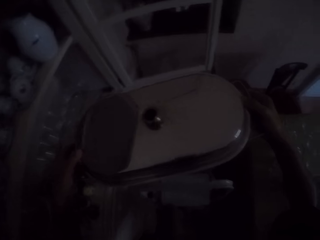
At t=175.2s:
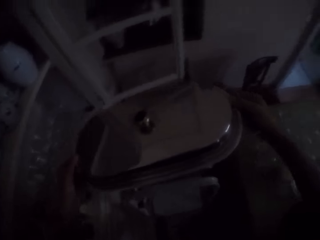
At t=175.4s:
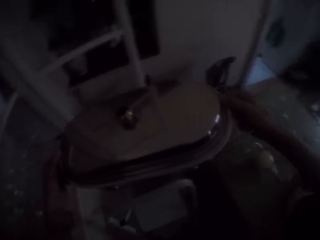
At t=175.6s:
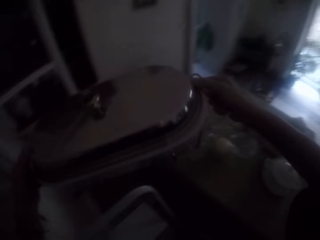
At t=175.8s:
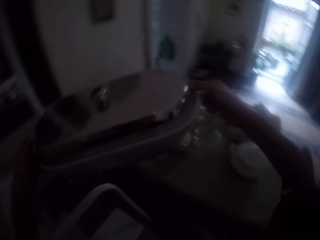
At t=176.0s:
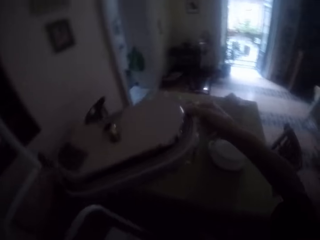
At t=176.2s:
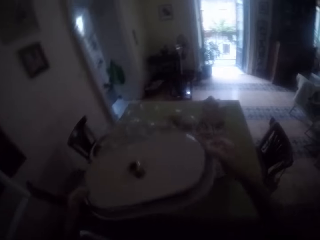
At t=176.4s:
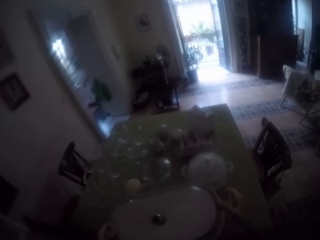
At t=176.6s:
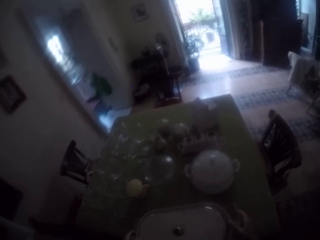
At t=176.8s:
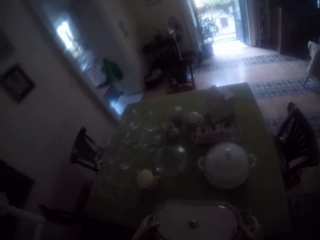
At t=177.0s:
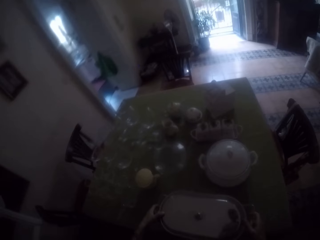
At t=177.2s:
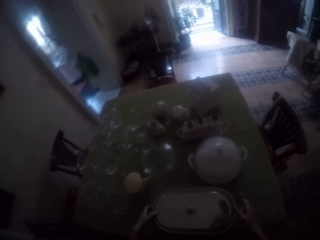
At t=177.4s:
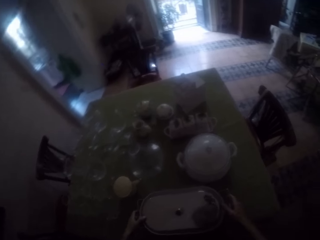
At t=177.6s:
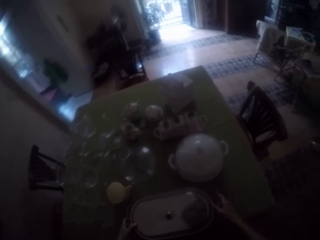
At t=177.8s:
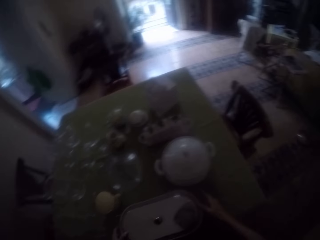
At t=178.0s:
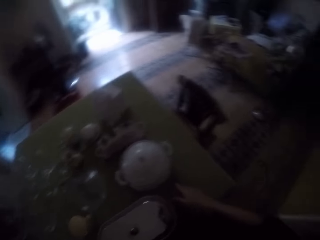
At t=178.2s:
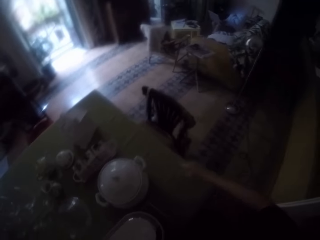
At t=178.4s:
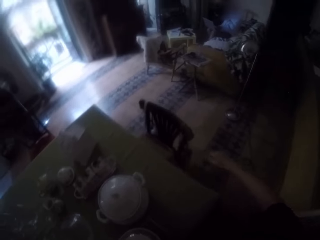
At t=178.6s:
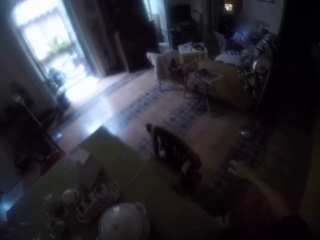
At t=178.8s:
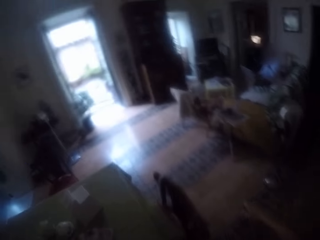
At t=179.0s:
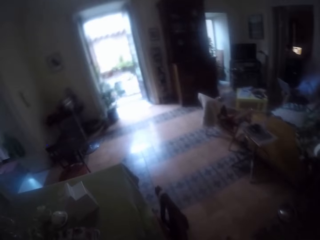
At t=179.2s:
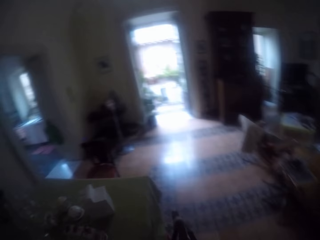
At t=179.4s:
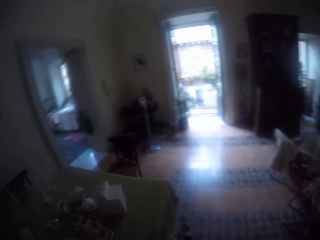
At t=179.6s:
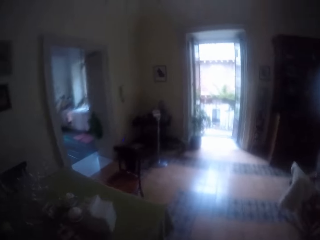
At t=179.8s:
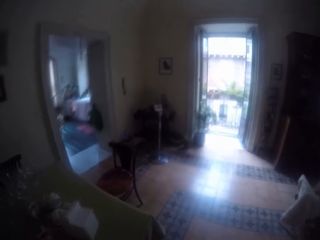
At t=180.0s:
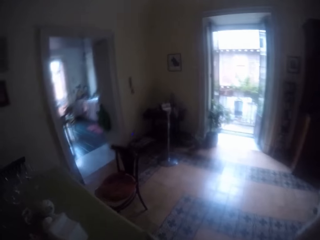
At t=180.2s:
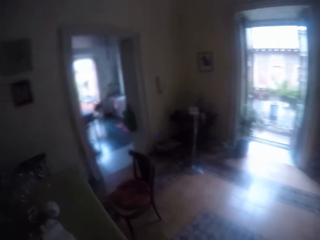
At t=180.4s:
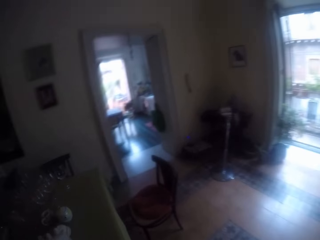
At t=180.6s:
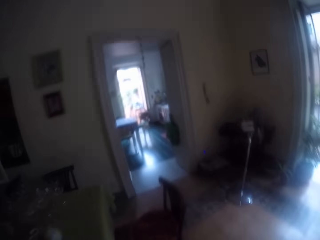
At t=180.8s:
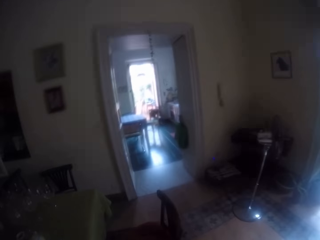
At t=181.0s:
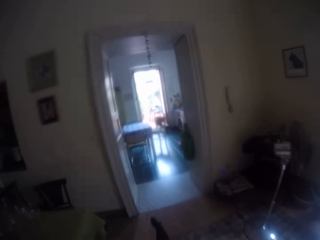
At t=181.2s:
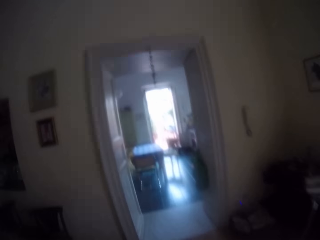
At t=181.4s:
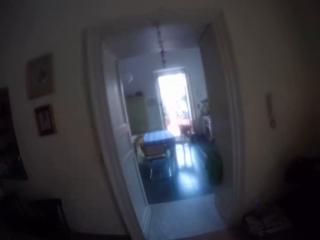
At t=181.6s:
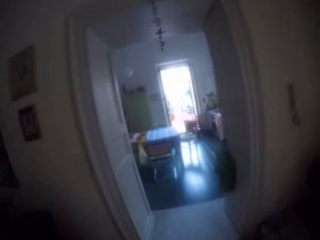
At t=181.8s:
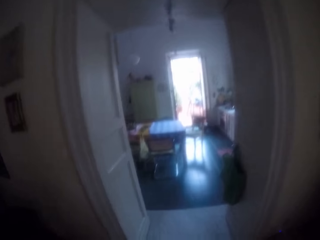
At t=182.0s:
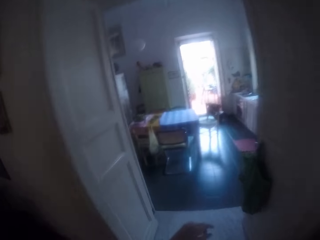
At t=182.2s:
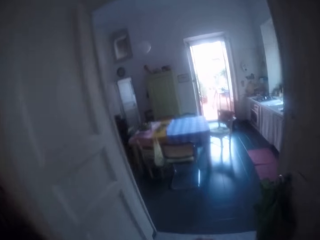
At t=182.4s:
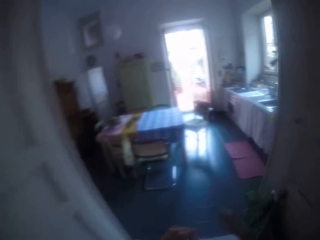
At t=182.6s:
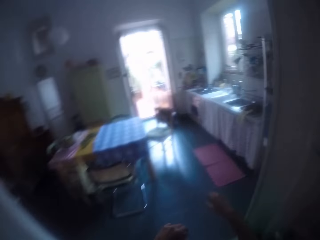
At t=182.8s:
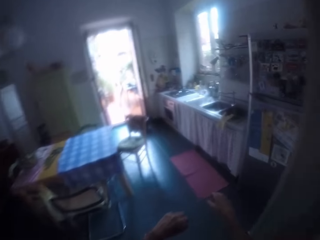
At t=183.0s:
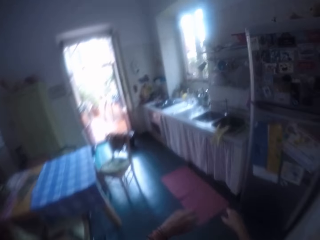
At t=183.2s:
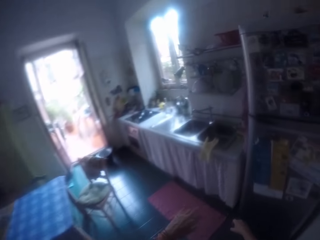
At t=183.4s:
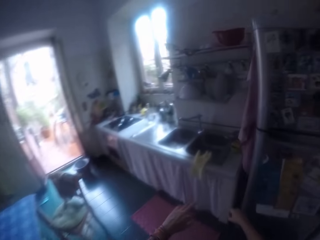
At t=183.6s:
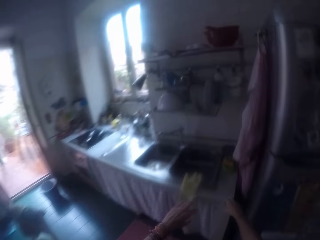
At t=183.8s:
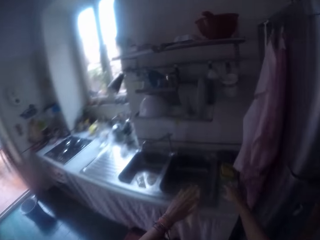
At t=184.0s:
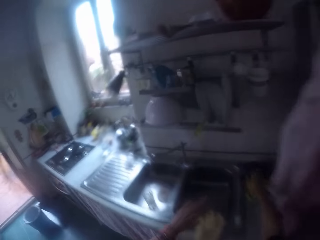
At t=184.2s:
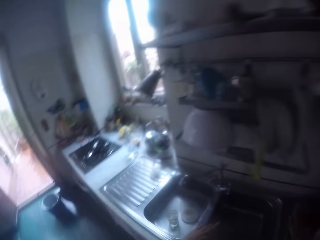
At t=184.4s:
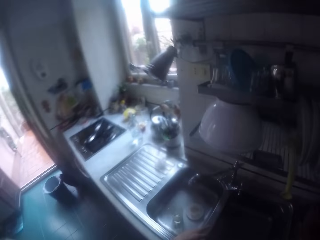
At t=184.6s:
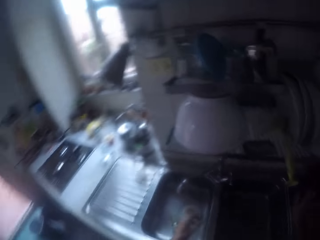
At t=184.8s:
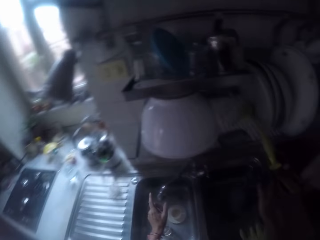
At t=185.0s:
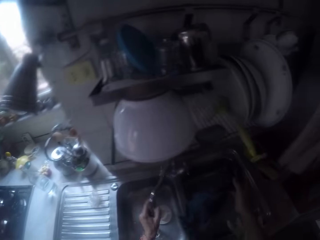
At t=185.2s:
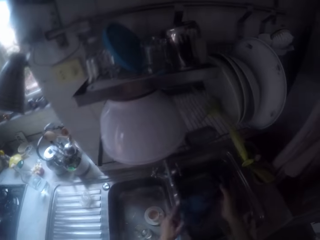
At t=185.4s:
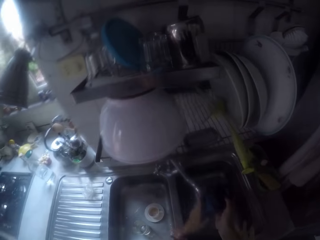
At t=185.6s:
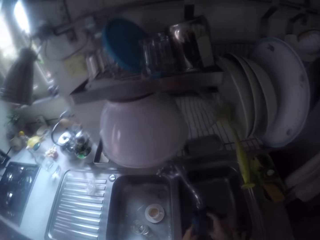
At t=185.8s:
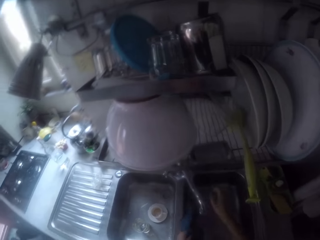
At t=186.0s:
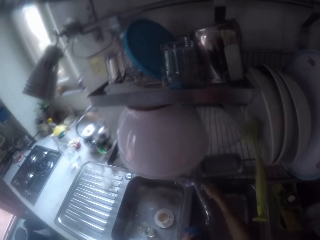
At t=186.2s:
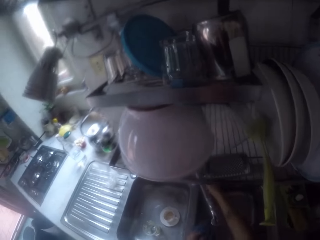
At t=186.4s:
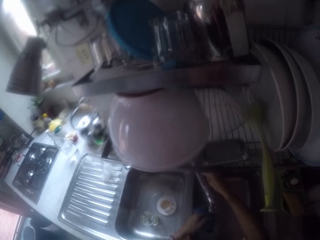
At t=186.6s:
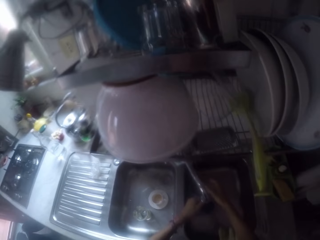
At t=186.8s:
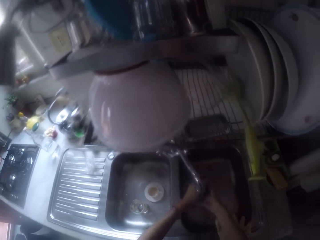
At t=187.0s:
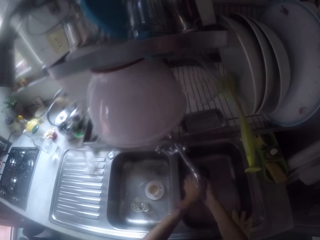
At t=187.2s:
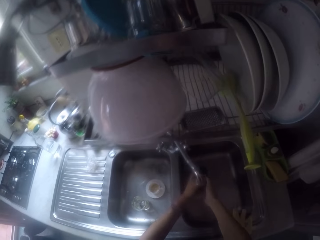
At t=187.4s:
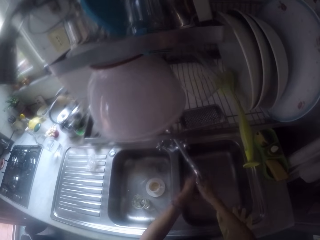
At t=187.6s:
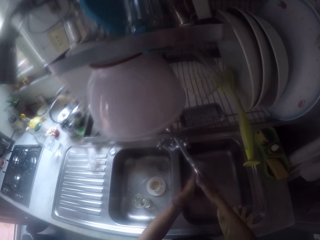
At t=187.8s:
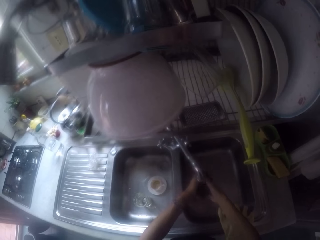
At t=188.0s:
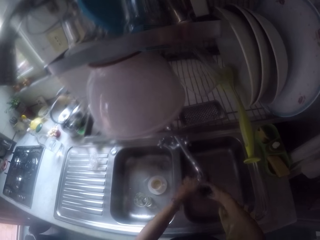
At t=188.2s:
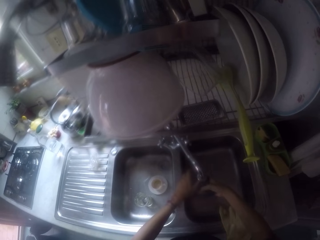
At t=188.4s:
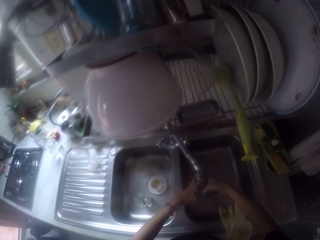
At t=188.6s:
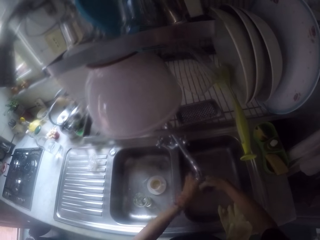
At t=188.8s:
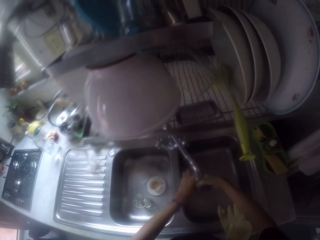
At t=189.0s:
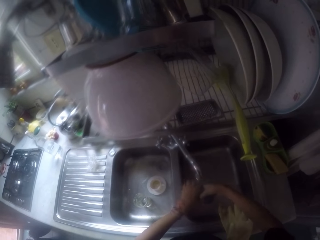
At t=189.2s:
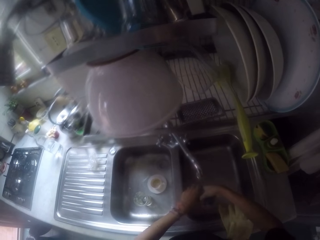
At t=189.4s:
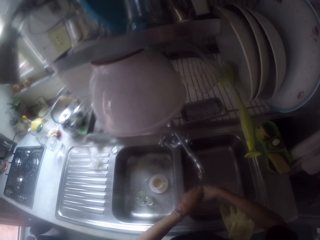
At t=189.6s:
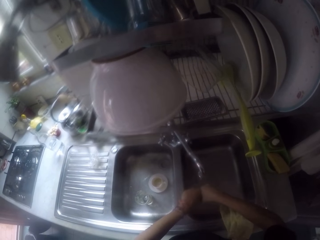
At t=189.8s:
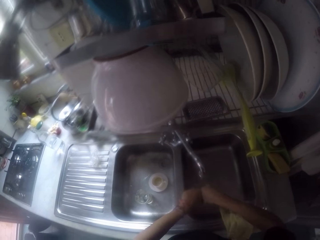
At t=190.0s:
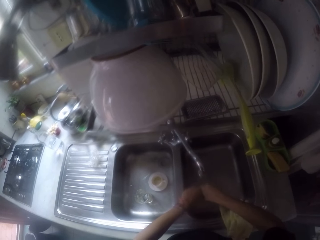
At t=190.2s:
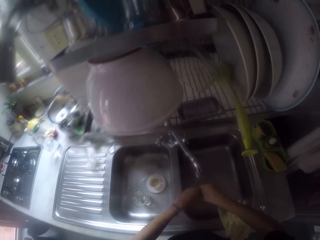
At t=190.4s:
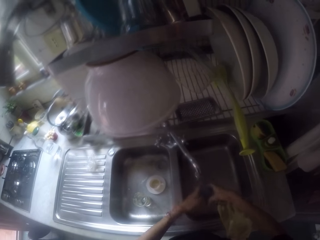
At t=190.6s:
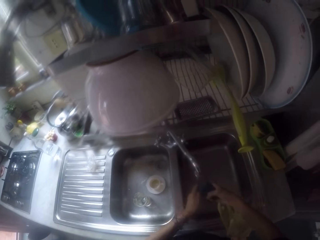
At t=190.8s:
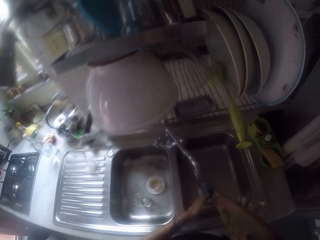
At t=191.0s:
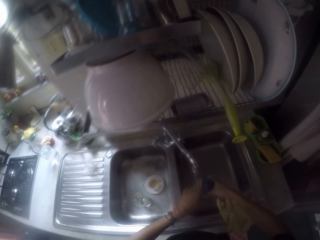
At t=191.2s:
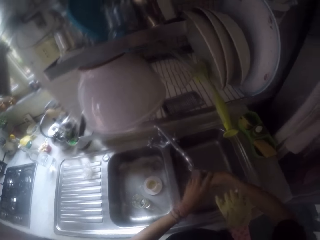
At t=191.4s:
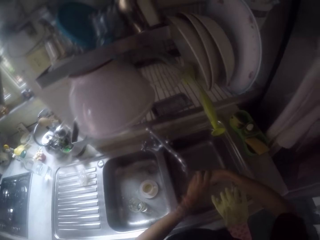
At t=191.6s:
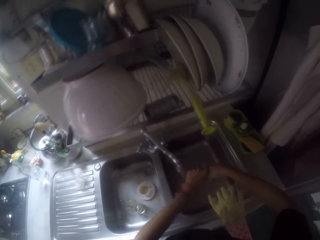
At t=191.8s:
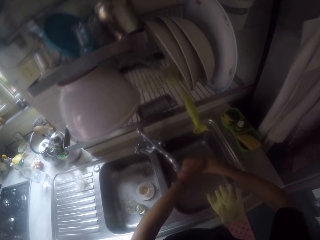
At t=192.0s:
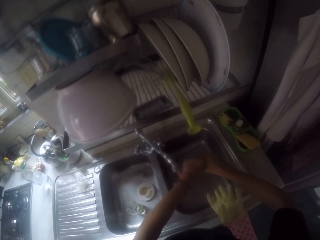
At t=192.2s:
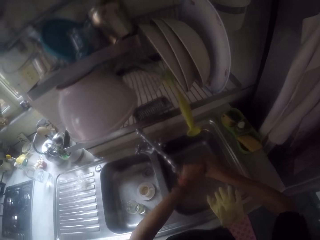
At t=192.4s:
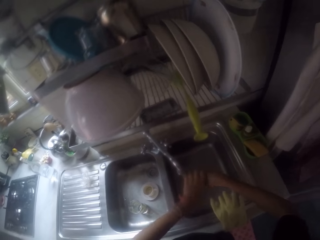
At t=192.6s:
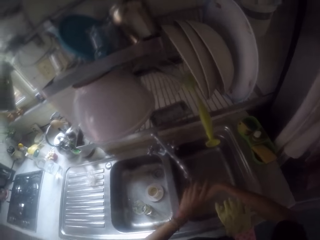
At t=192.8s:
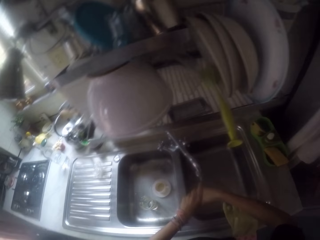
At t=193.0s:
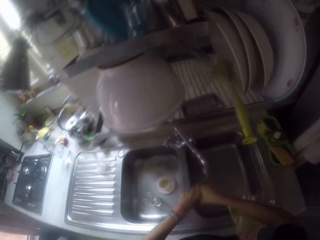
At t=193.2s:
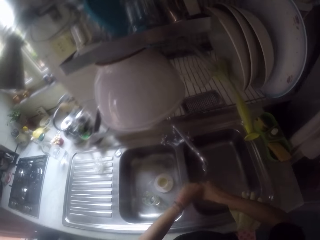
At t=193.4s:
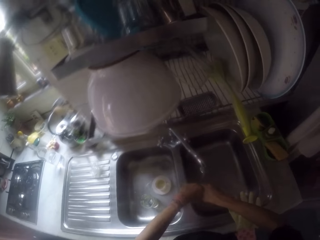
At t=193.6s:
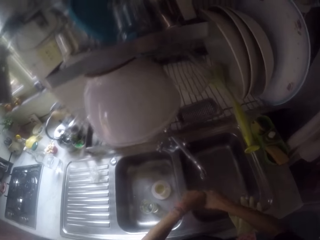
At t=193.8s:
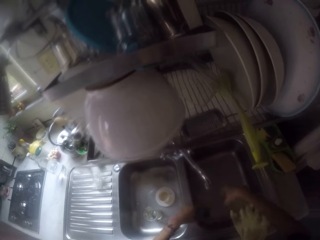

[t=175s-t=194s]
The camera wearer places the serving tray on the table. They walk around the house. They pick up a kitchen towel or piece of cloth. They wash the kitchen towel in the sink. They put the tap on. They squeeze water from the kitchen towel.

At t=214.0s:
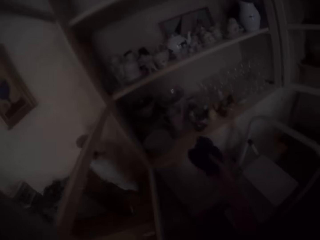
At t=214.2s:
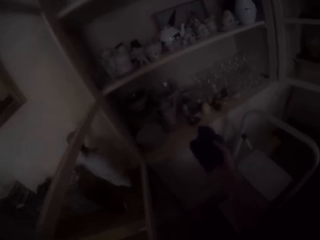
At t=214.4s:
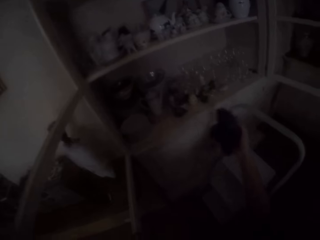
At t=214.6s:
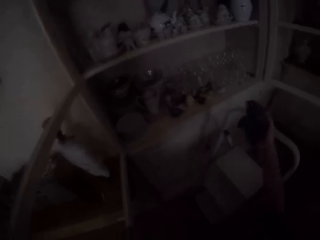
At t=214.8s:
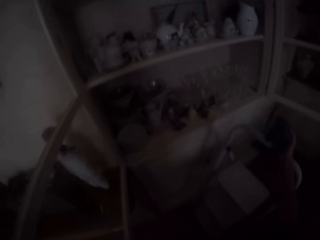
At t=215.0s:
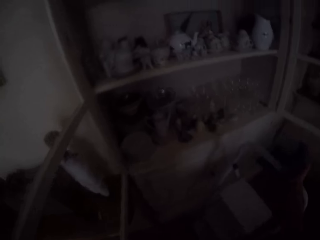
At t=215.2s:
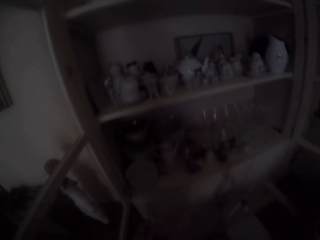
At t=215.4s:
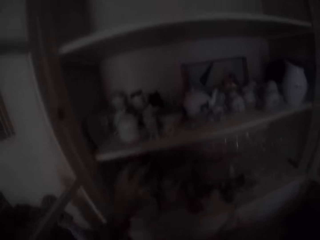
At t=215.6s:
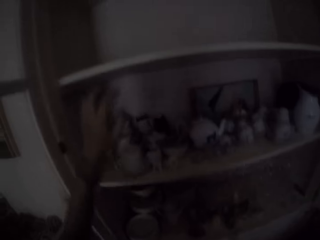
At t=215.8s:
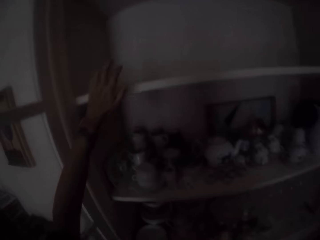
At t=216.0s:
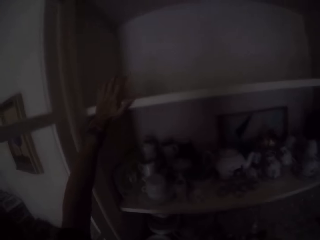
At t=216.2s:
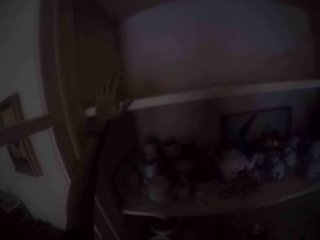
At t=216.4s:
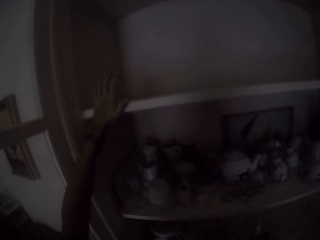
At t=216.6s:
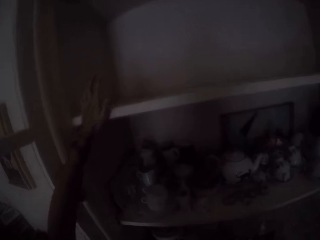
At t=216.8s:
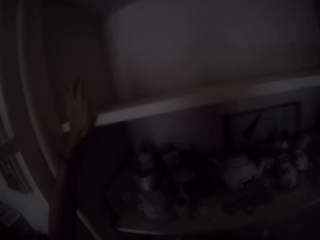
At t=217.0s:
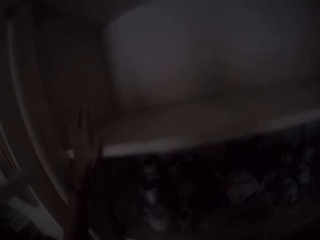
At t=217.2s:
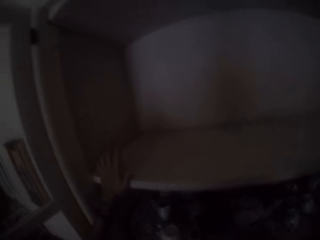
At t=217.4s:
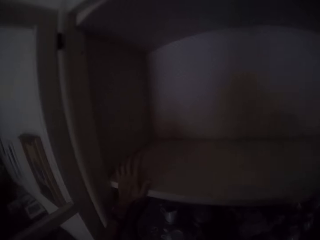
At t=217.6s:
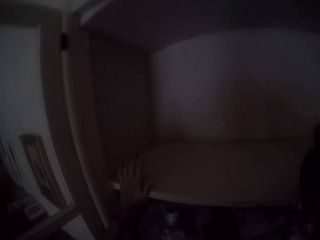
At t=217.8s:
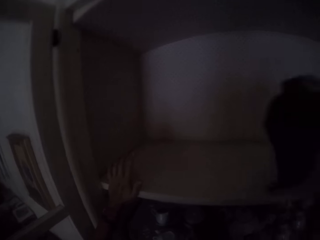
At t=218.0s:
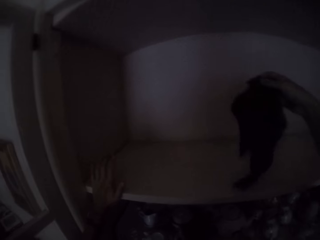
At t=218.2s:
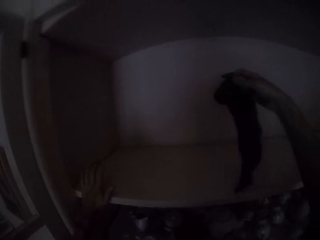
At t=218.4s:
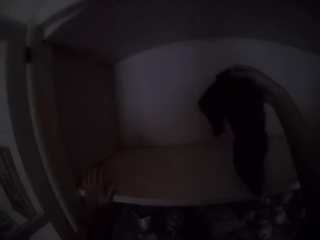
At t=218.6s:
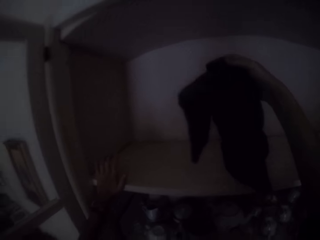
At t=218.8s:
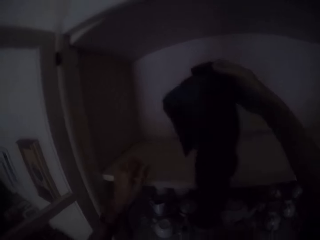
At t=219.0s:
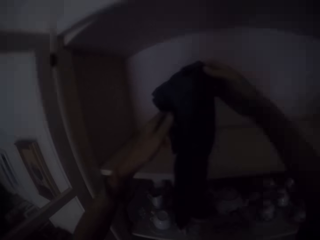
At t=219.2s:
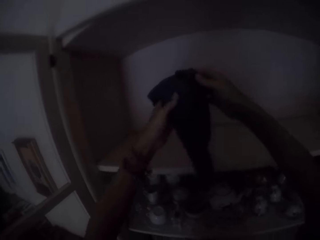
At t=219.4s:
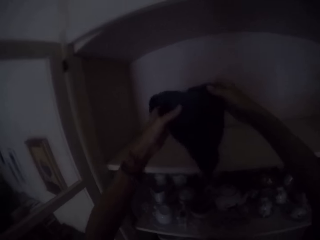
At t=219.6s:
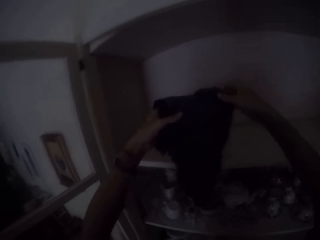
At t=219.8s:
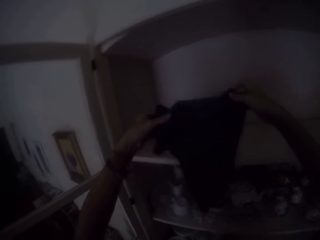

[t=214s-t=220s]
The camera wearer climbs up the ladder folding step stool. They wipe the drawer. They spread out the kitchen towel.
